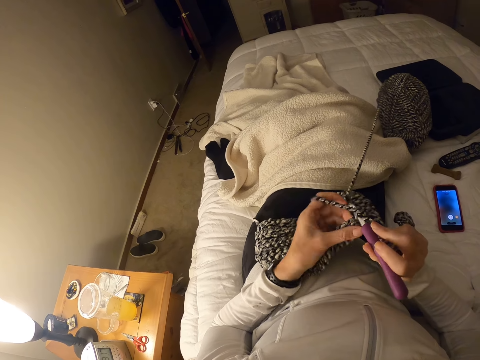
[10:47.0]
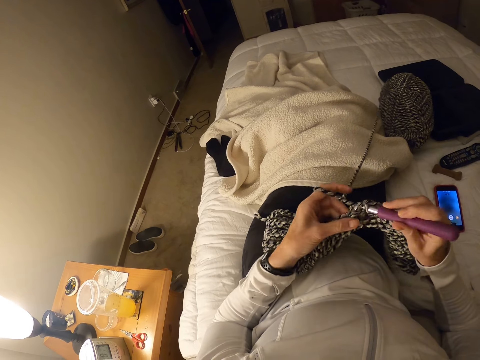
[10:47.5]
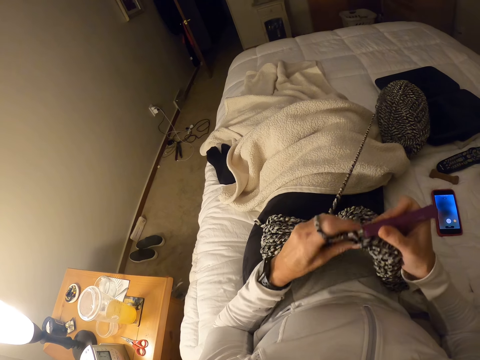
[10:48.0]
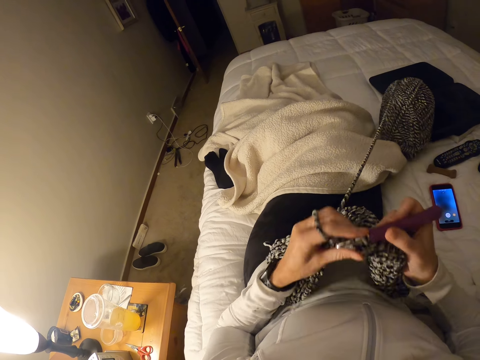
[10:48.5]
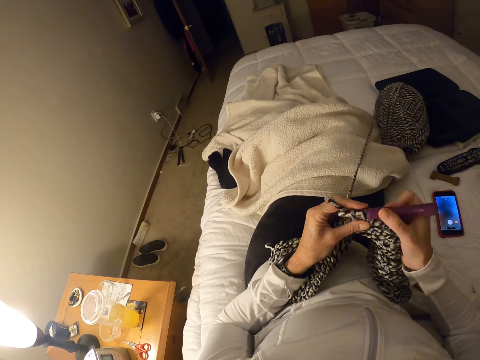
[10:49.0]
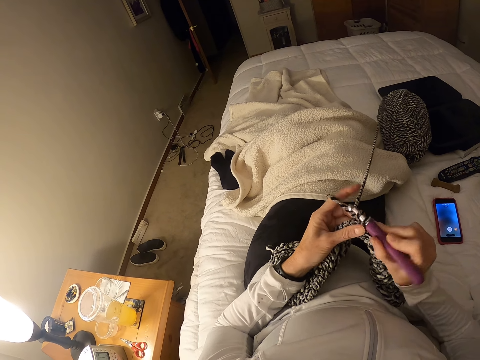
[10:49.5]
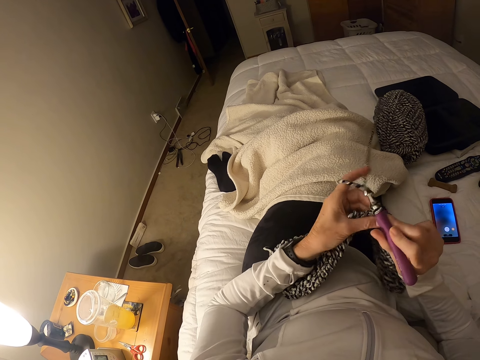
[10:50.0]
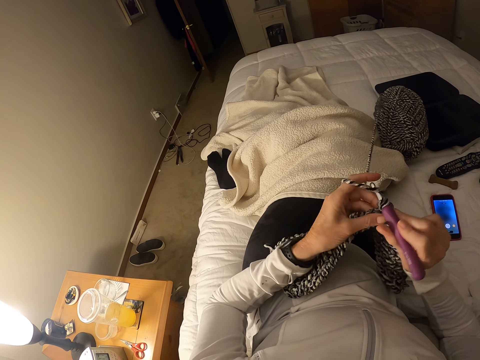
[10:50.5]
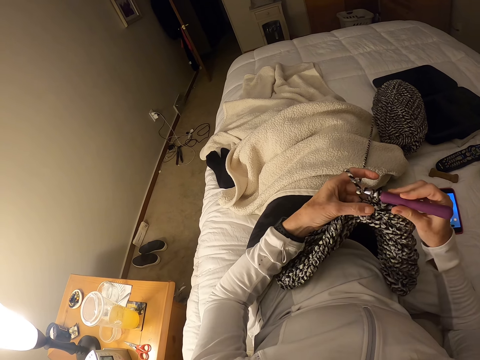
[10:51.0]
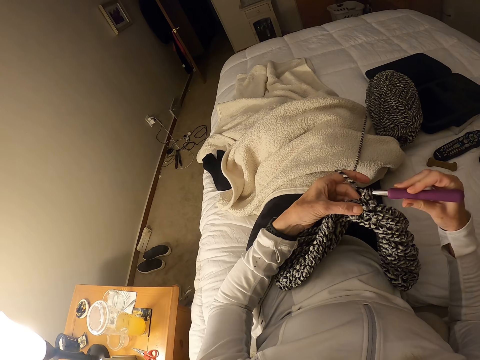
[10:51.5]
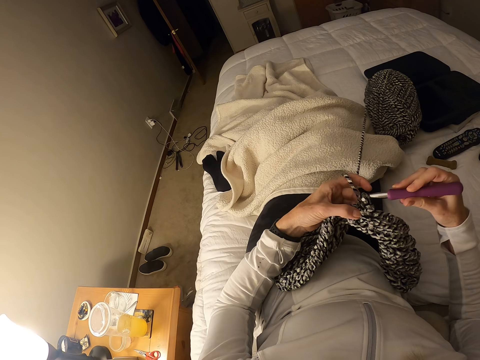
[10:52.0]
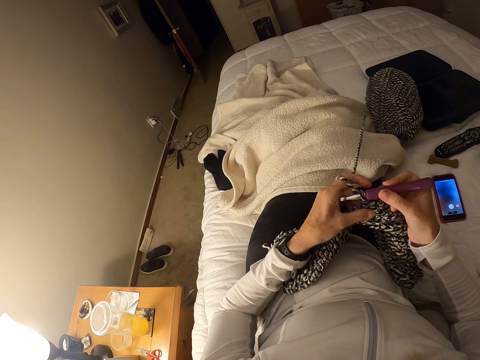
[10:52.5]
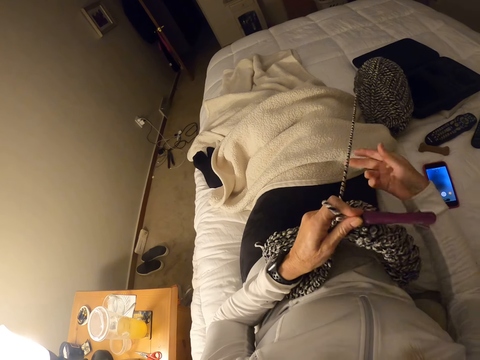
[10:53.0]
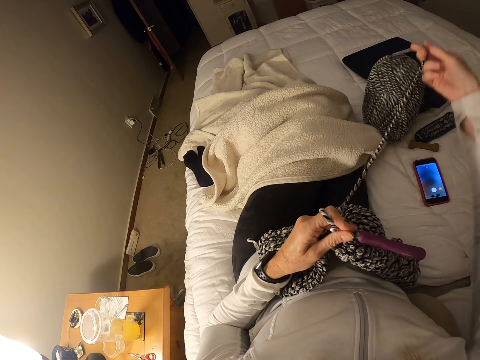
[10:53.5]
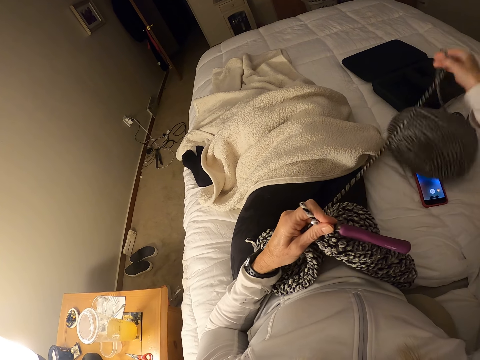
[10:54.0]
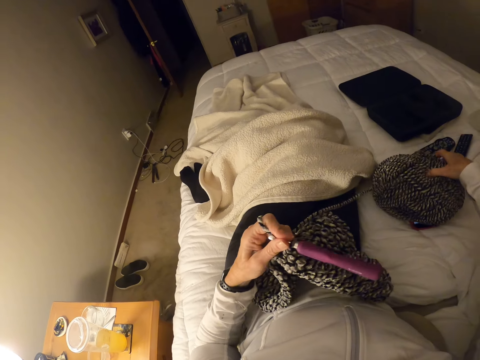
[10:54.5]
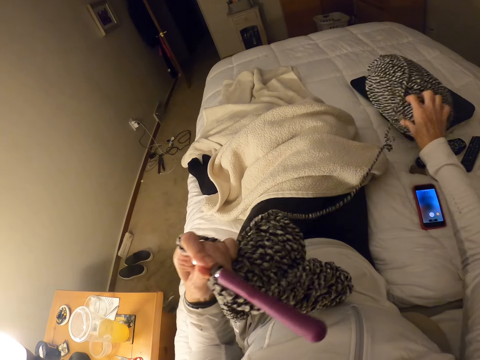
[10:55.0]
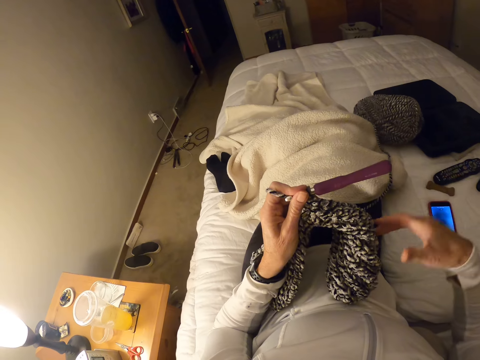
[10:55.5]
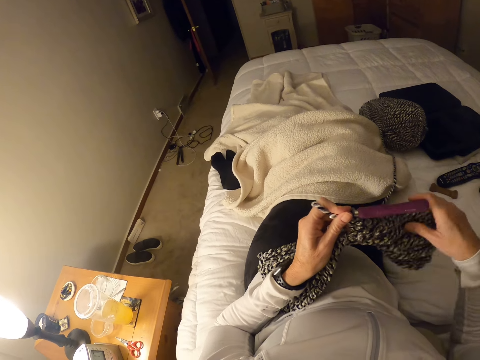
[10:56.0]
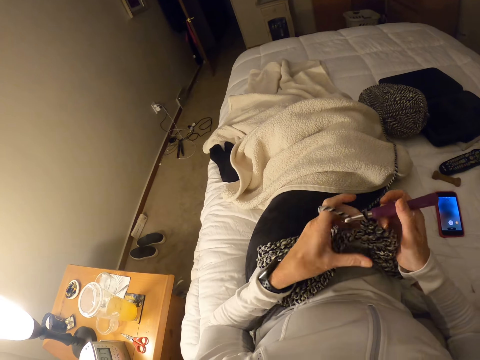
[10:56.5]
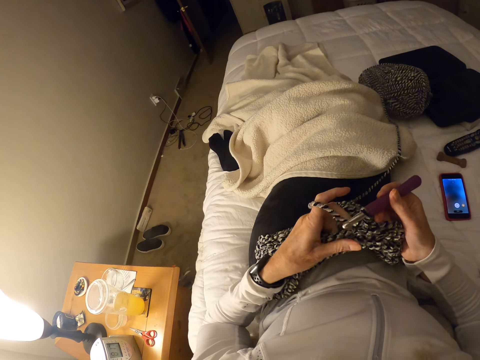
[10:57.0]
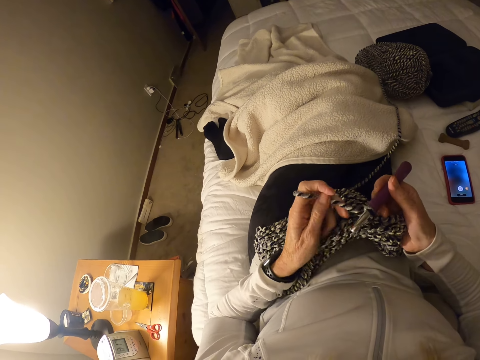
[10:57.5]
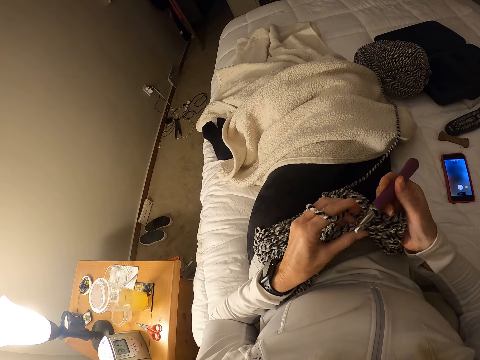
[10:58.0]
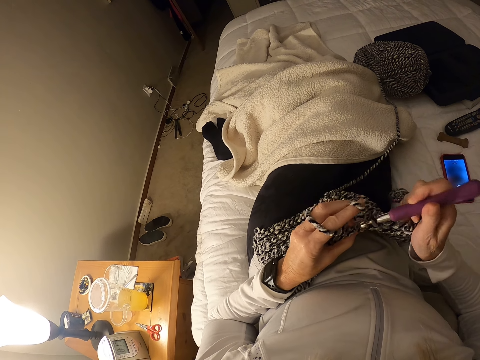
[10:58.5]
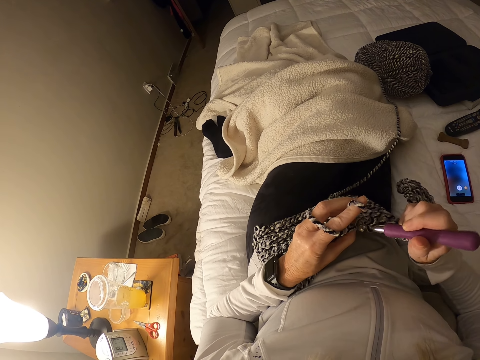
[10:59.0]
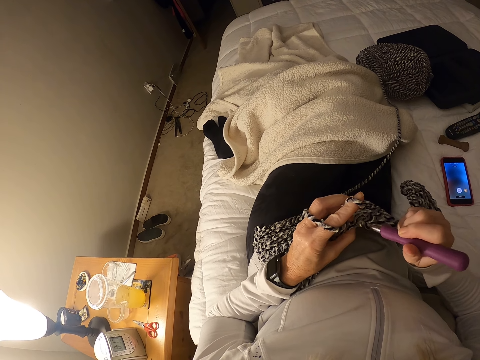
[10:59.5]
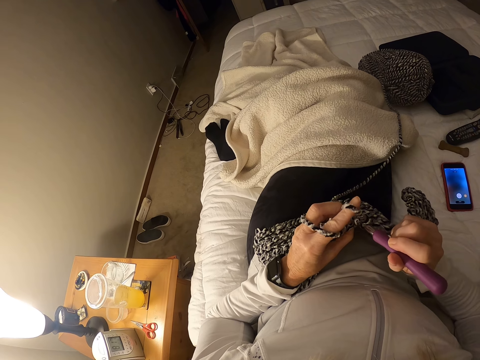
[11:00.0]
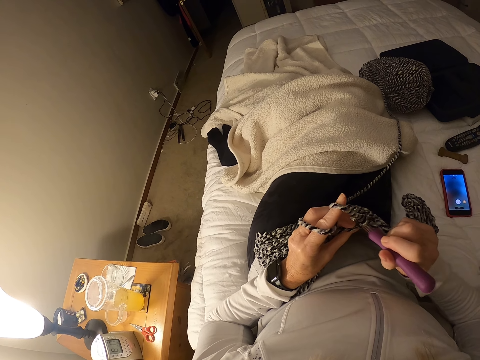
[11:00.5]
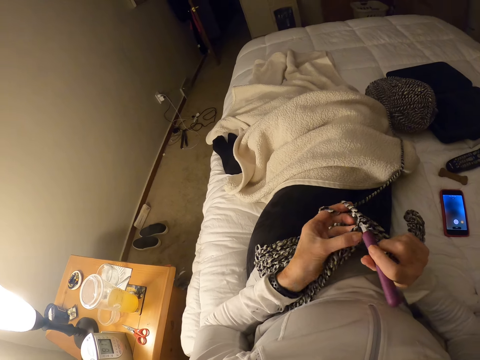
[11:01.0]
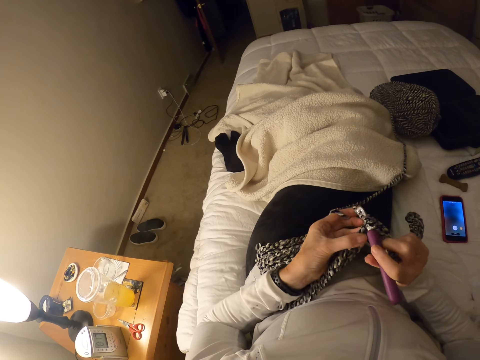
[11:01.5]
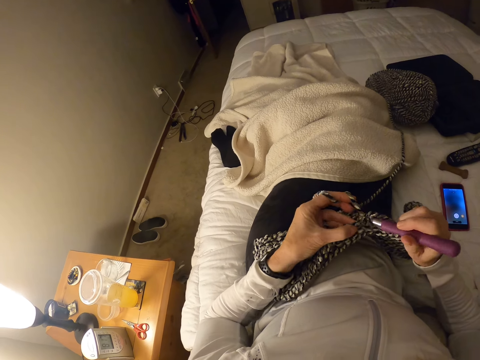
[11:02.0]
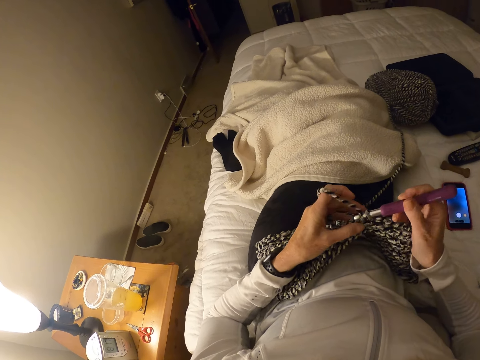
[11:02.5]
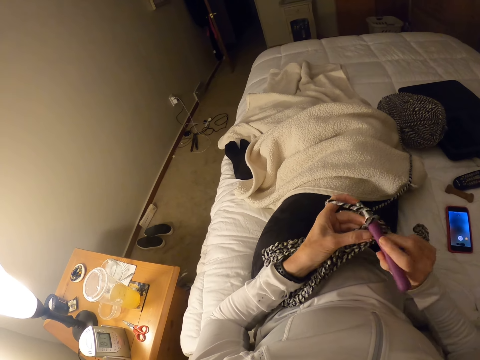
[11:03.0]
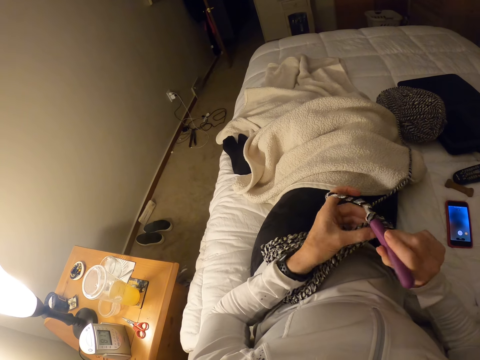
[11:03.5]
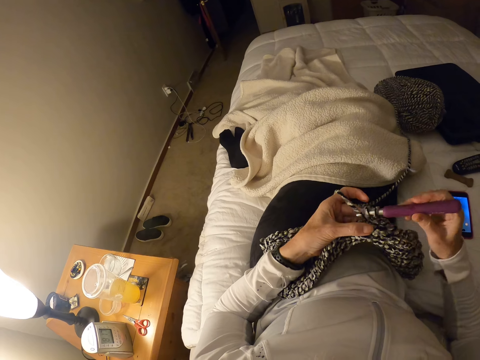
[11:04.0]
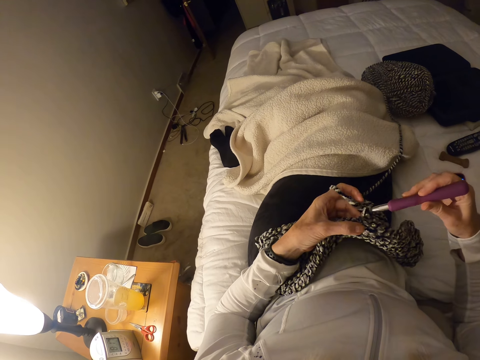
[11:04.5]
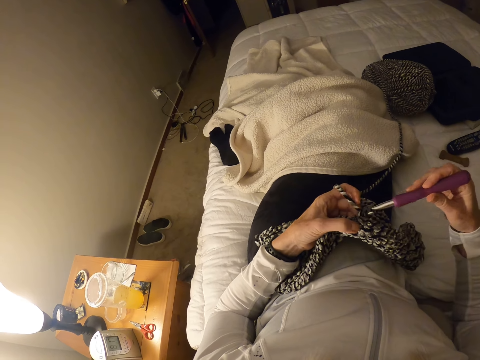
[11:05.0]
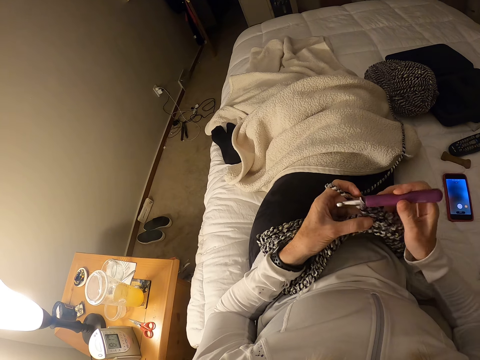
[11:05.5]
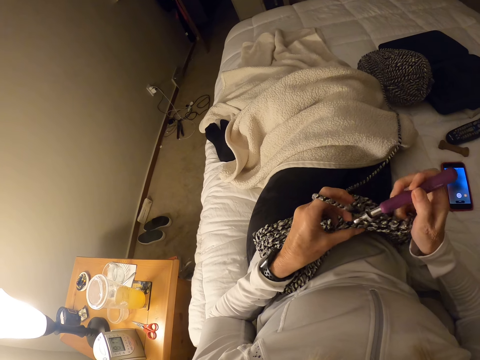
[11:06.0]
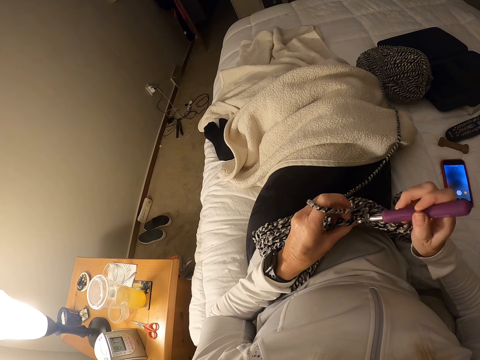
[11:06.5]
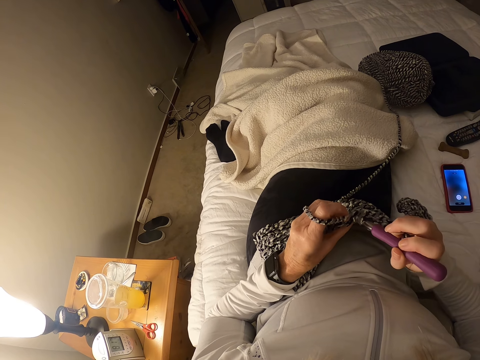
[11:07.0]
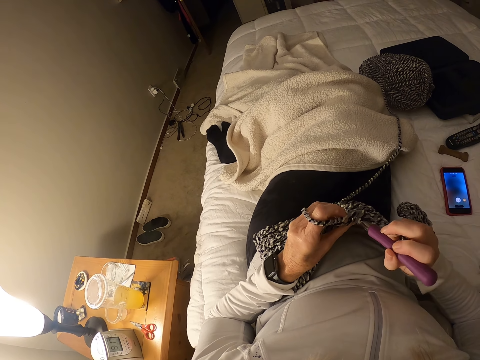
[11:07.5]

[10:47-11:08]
The camera wearer pulls the thread. They pull the thread again. They push the thread further and knit with the thread.

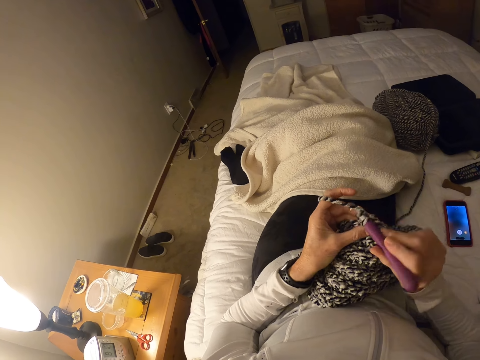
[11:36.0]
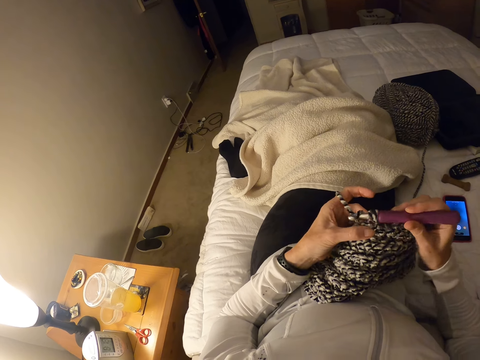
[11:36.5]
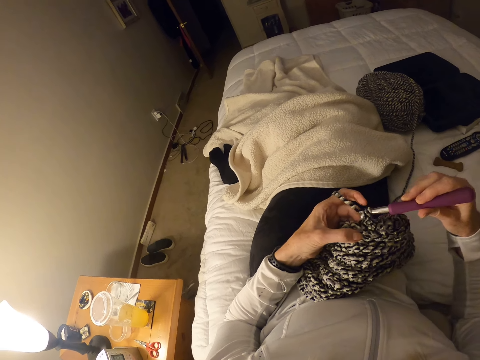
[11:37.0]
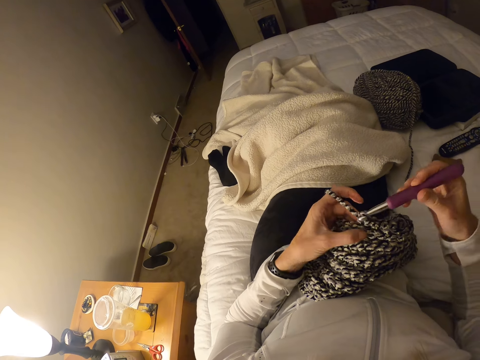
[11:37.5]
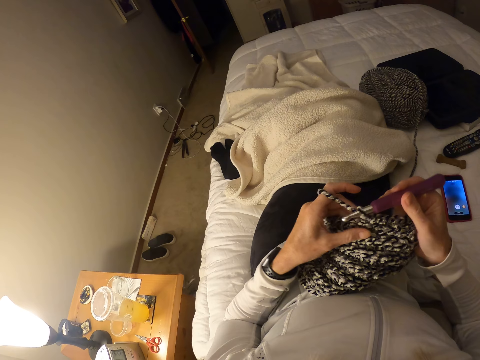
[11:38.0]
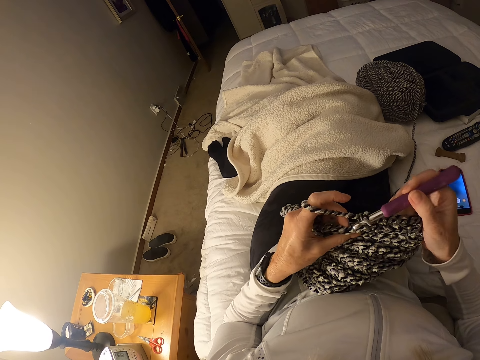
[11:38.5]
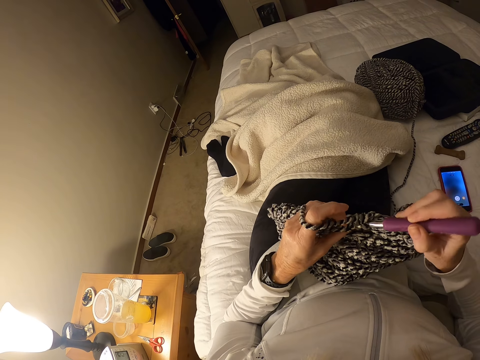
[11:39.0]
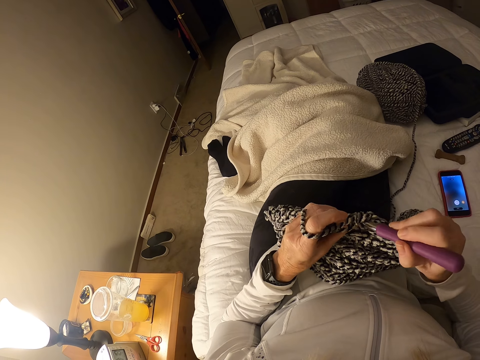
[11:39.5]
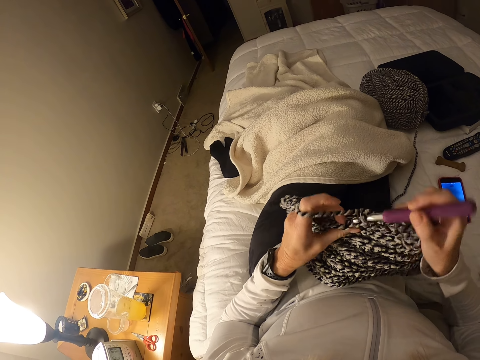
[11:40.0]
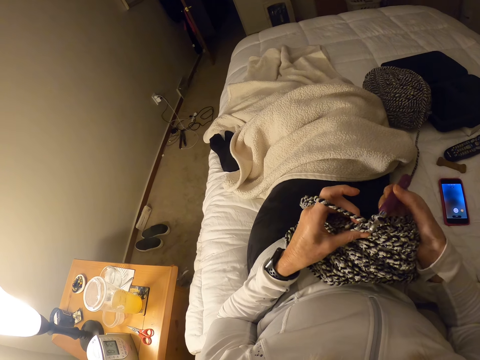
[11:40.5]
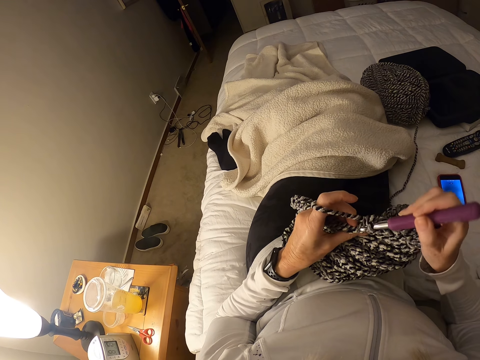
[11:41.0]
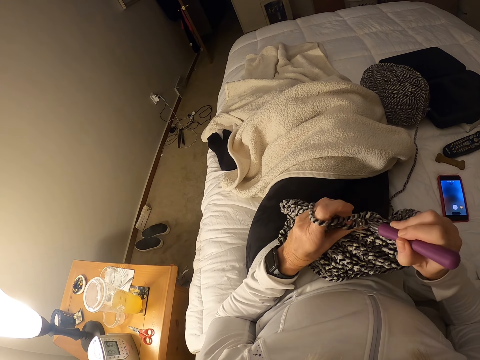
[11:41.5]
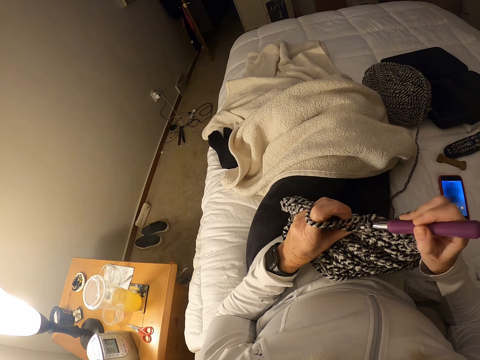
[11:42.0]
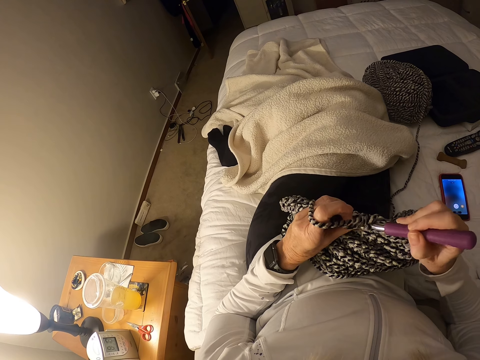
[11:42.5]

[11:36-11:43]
The camera wearer knits with a thread.
